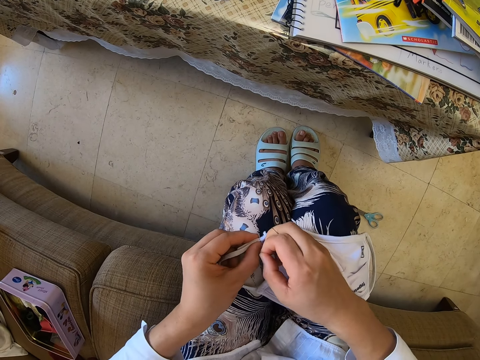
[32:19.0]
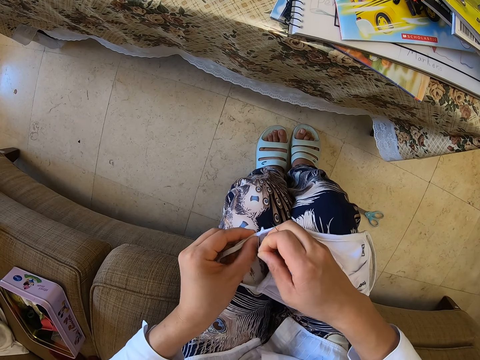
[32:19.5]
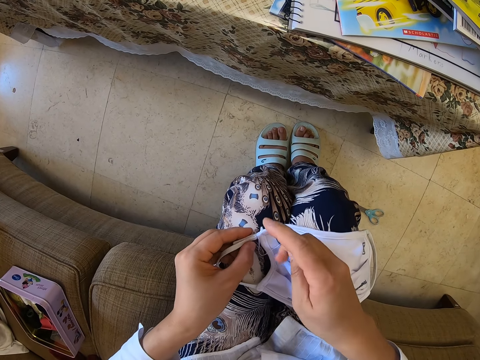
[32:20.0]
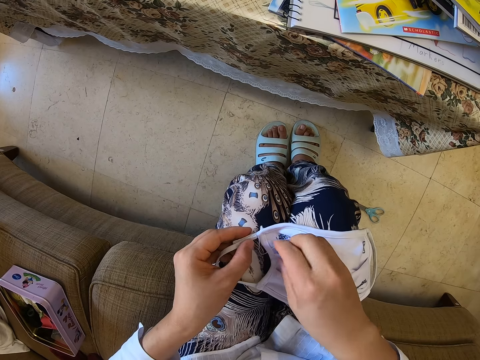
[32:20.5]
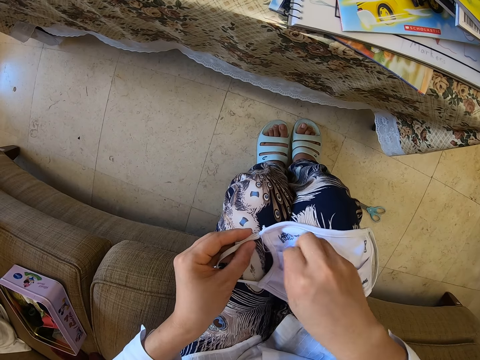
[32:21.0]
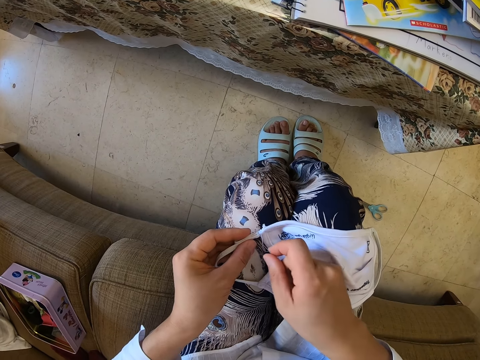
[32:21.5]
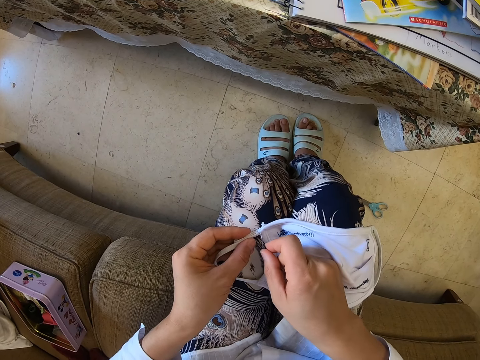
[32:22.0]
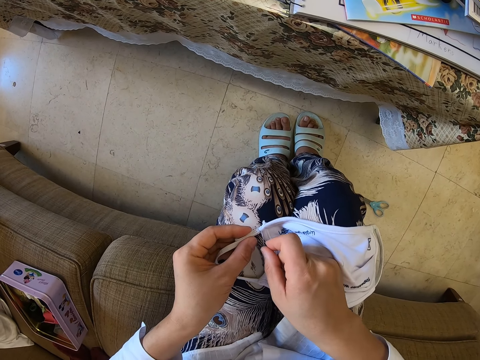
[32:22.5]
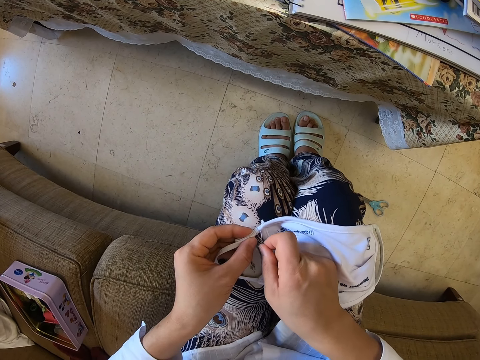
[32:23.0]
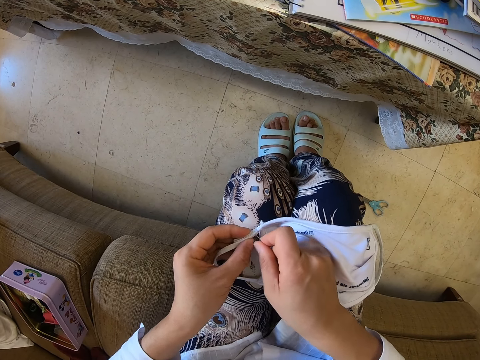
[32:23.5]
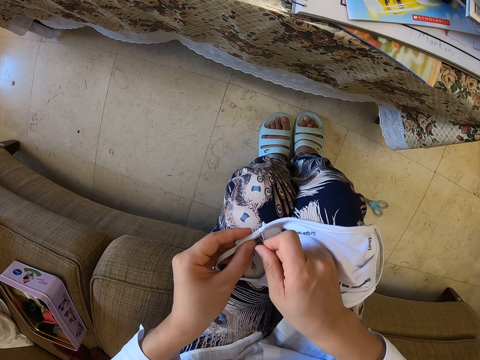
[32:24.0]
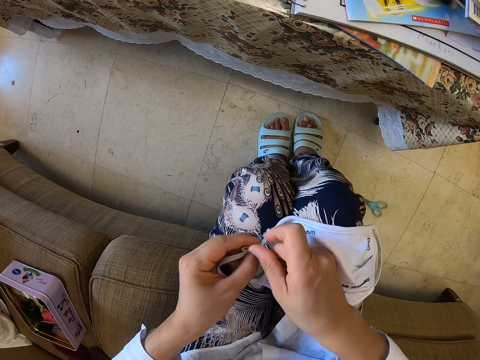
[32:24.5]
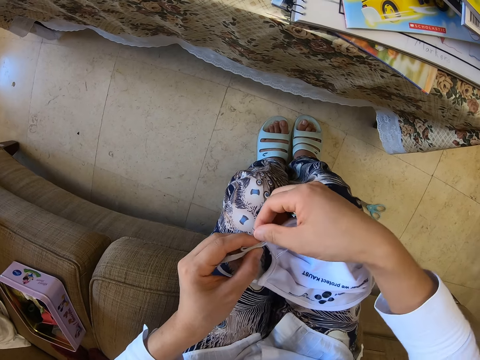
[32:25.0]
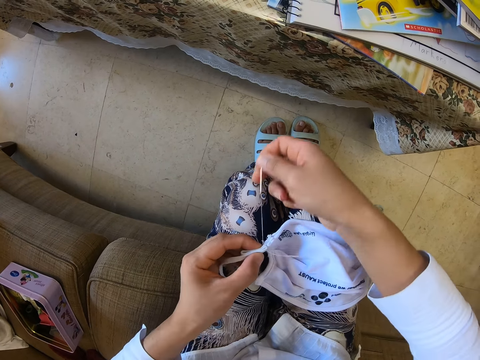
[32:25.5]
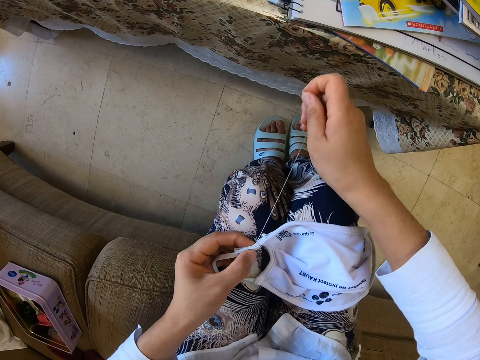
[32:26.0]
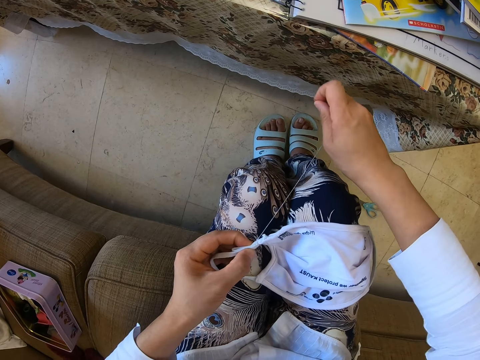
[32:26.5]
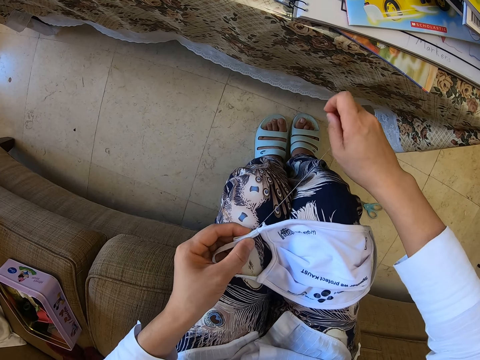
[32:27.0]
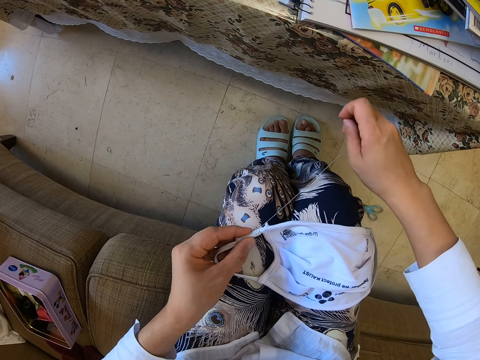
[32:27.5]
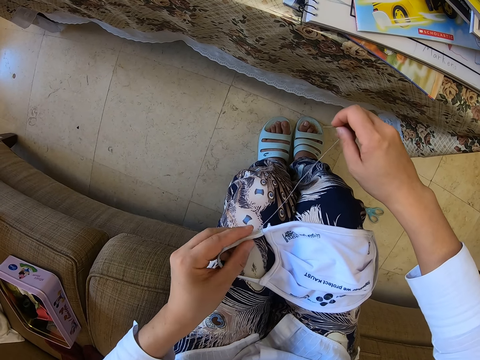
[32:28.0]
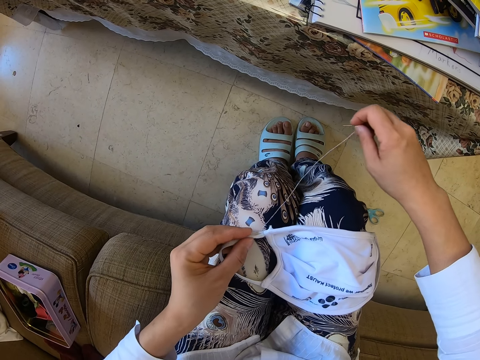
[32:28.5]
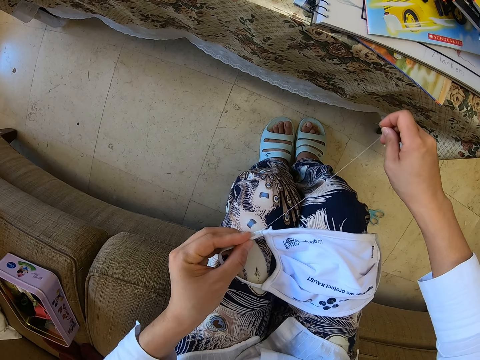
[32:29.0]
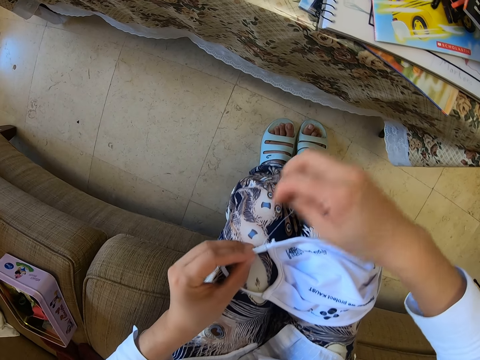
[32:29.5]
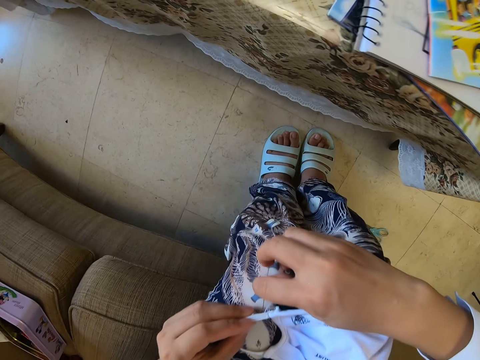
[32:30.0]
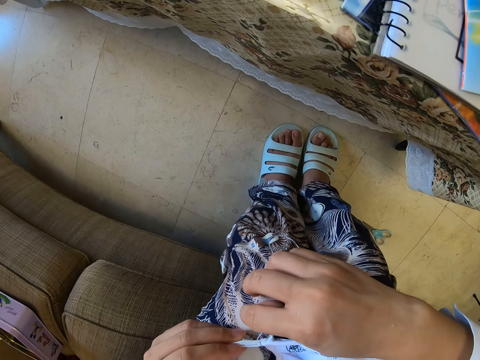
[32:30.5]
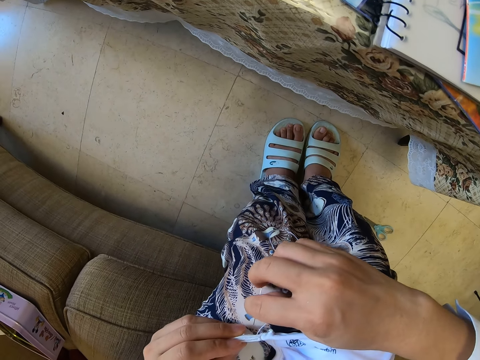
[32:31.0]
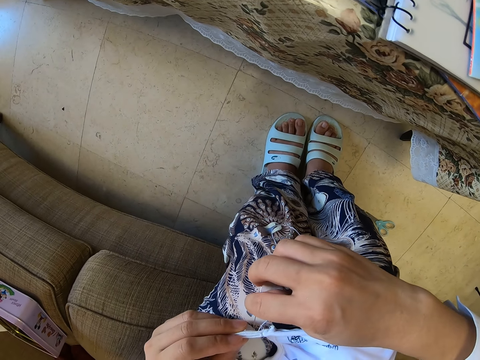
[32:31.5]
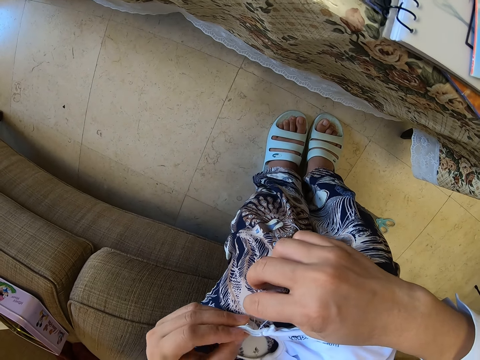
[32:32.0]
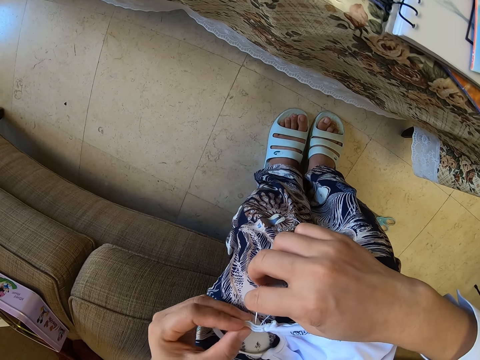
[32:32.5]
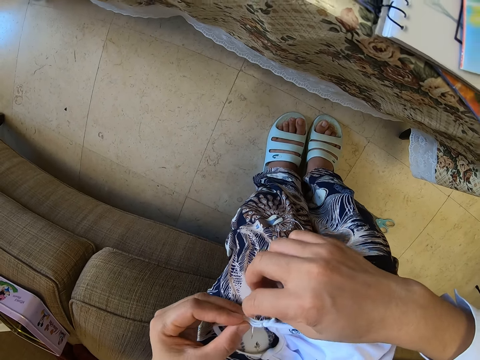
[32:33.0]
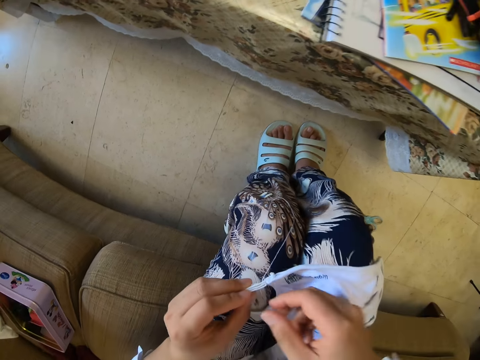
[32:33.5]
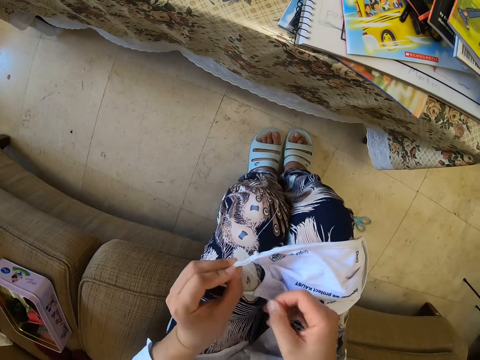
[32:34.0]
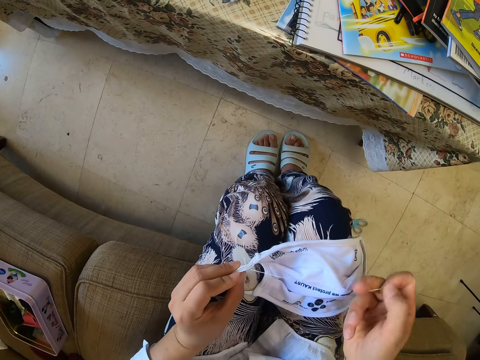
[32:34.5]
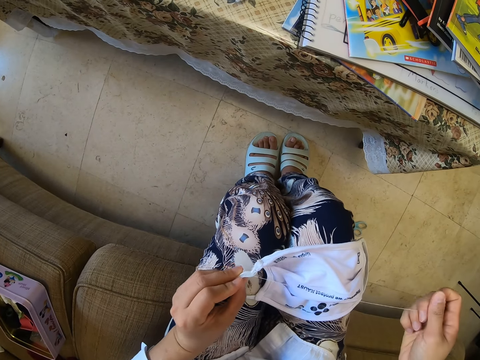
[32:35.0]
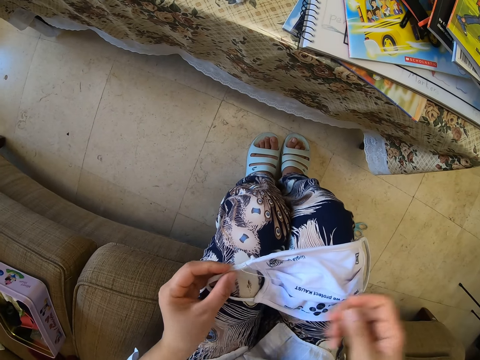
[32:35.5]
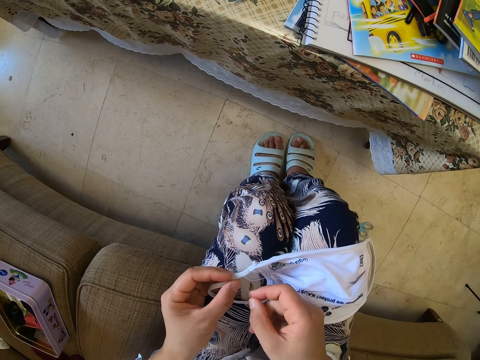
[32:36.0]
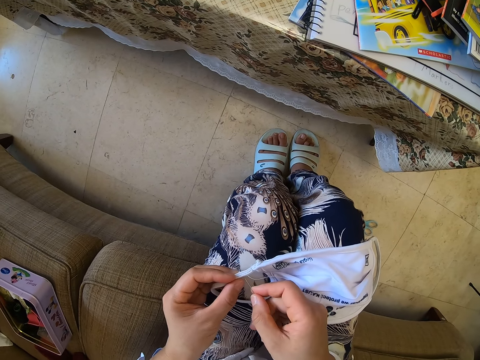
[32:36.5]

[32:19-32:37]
The camera wearer picks up the needle. They sew the face mask. They sew the face mask again.

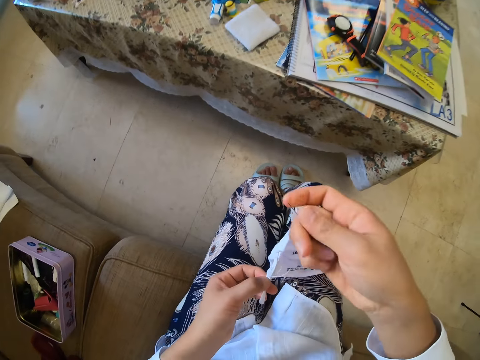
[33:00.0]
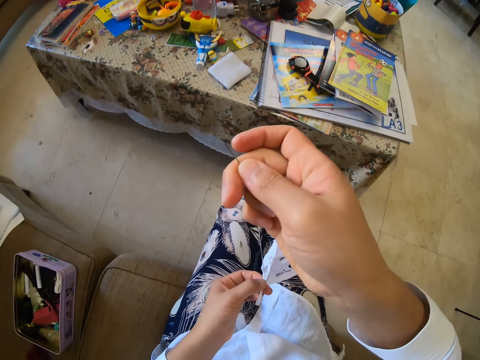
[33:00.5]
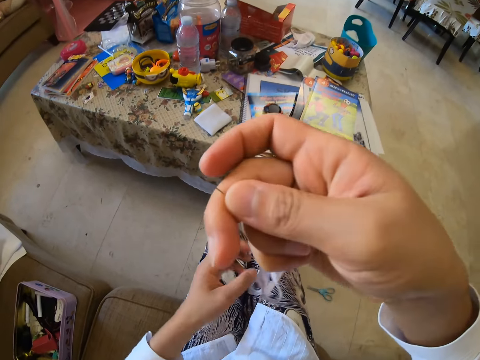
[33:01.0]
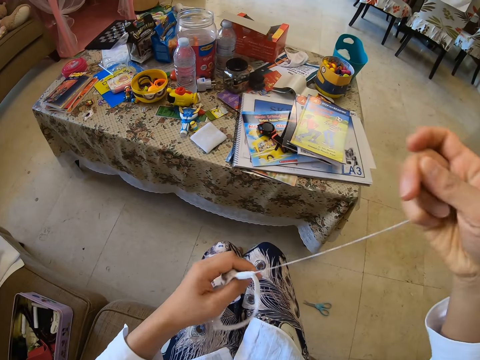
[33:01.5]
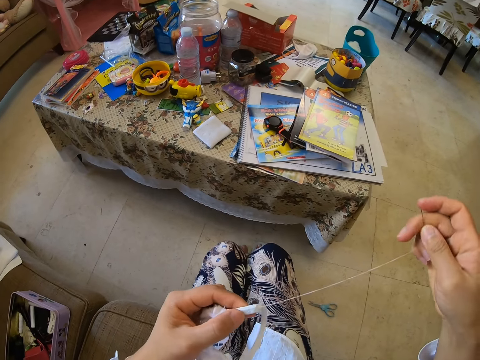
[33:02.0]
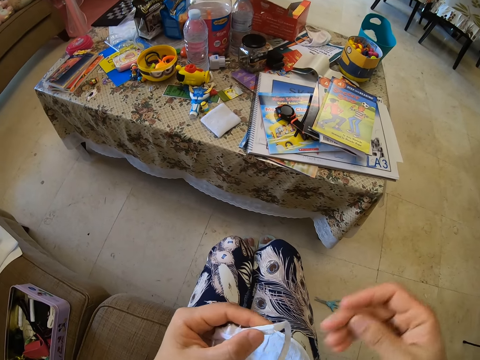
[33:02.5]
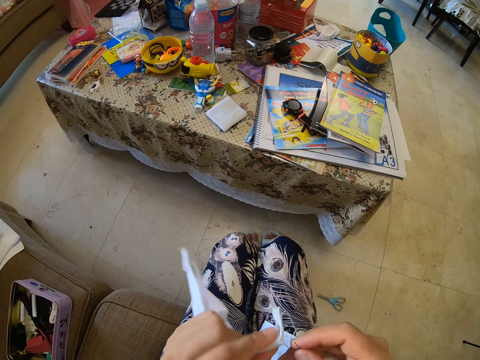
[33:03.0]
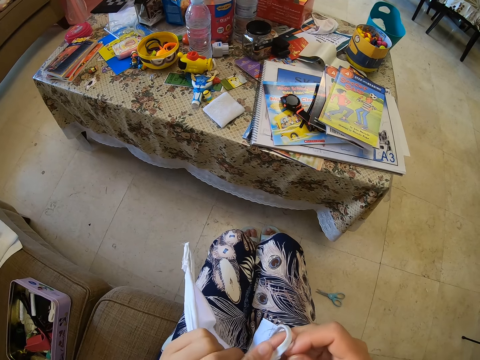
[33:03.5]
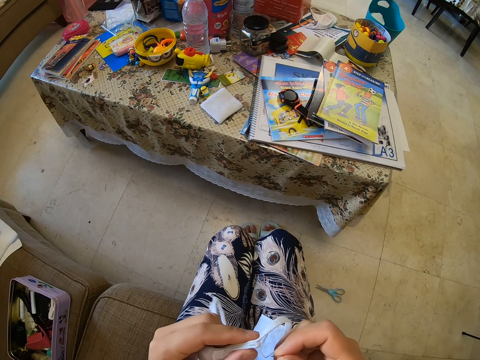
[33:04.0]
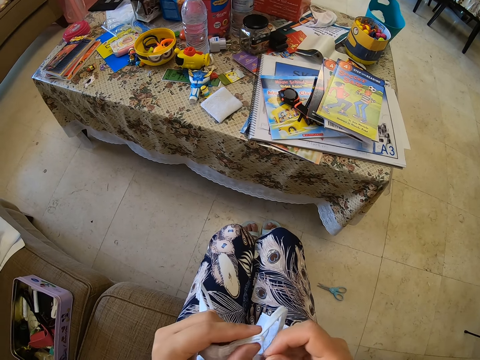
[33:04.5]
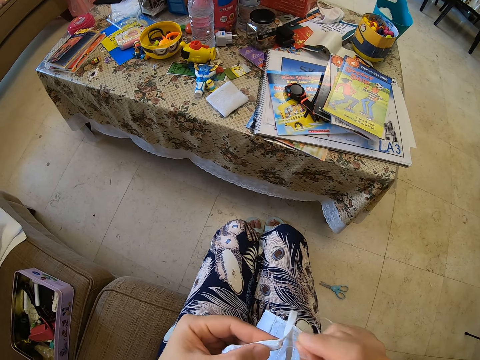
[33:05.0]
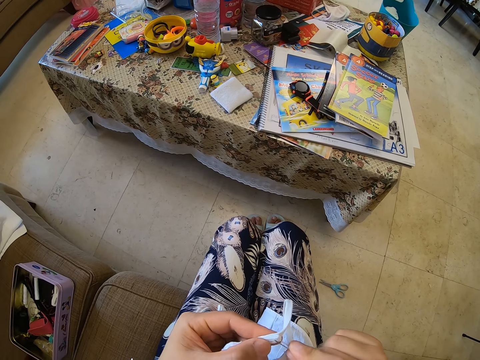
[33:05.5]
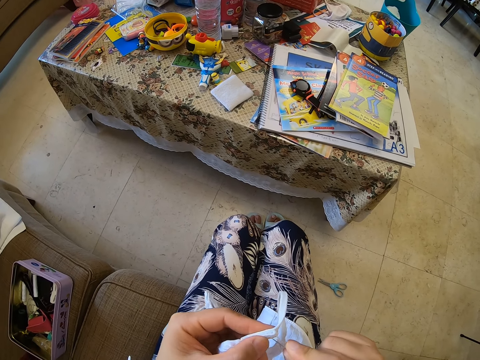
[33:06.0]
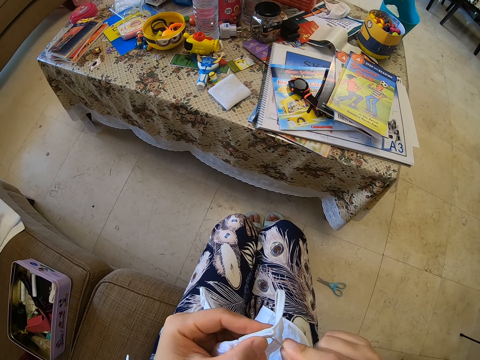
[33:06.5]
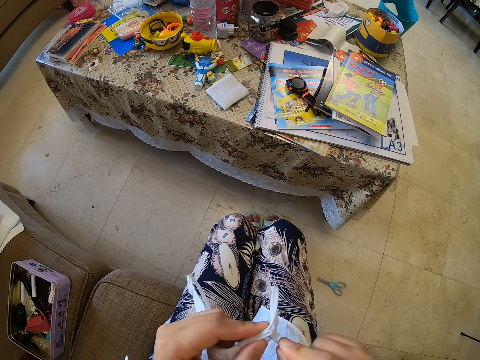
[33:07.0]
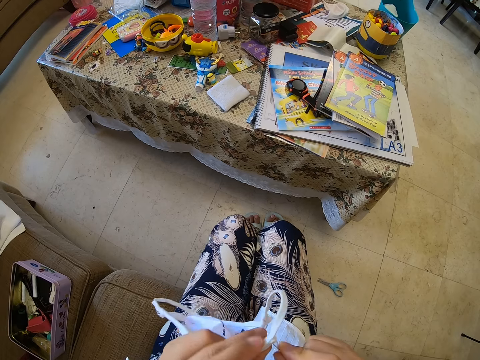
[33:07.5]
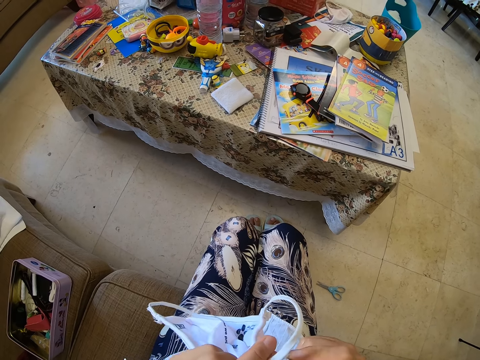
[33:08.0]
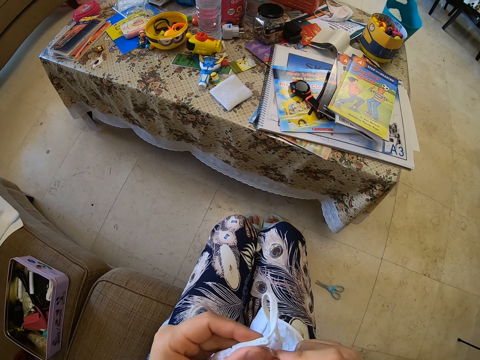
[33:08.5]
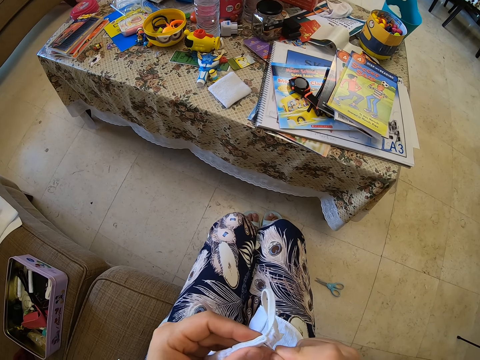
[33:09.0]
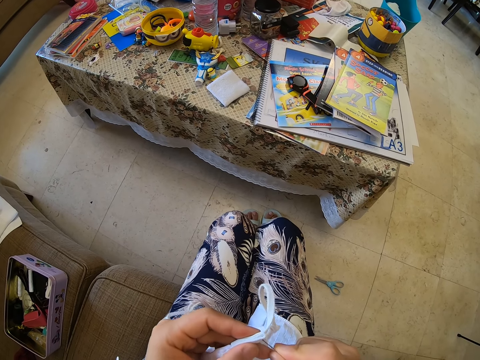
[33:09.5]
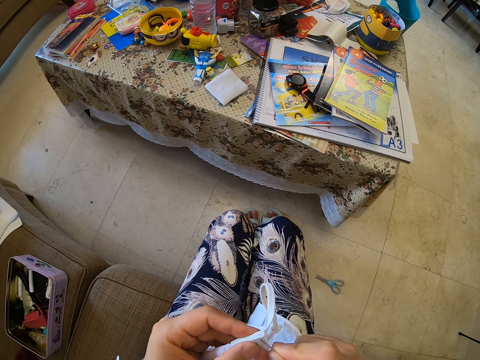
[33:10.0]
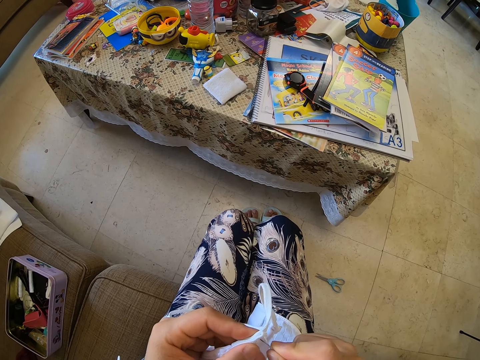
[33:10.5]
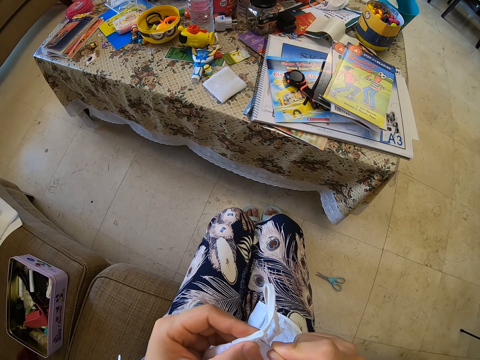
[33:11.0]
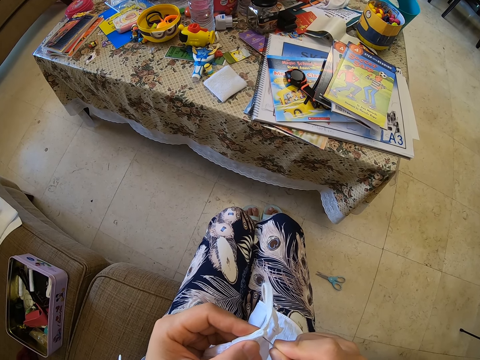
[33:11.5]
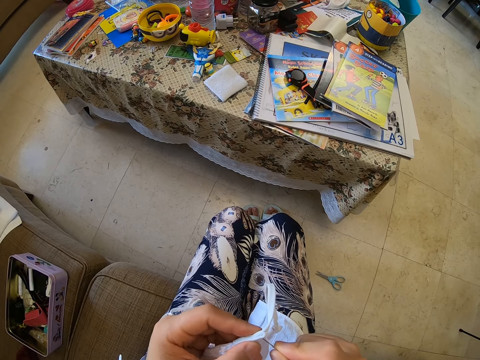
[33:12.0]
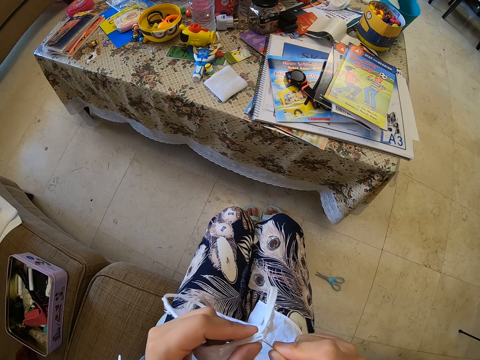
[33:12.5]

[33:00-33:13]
The camera wearer holds the face mask. They sew the face mask.
